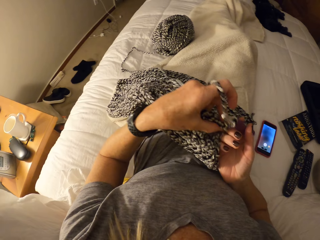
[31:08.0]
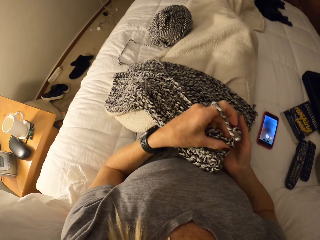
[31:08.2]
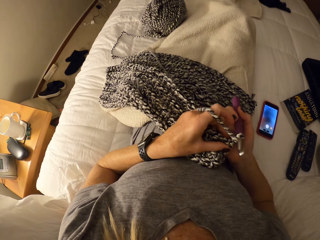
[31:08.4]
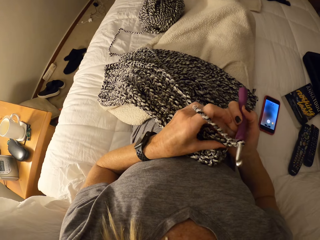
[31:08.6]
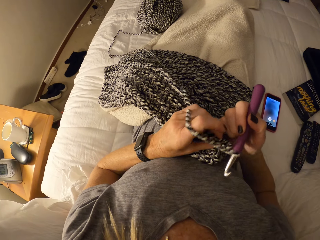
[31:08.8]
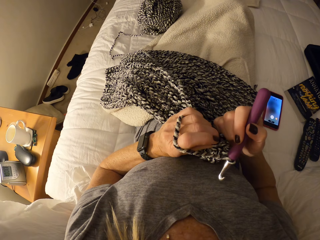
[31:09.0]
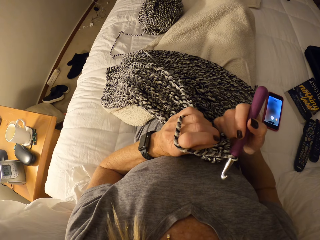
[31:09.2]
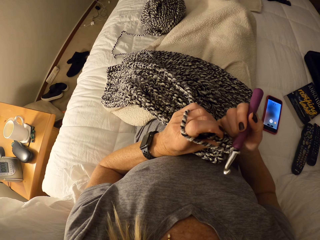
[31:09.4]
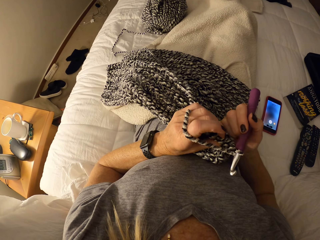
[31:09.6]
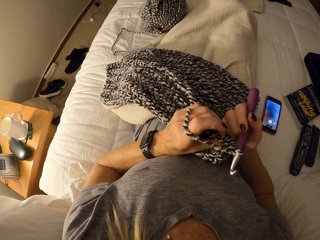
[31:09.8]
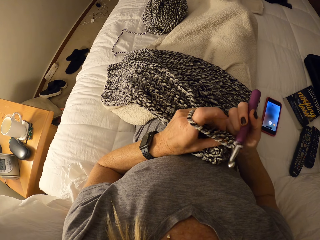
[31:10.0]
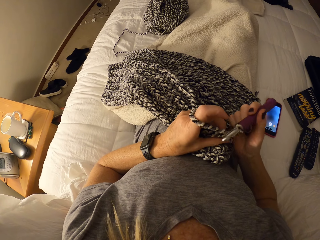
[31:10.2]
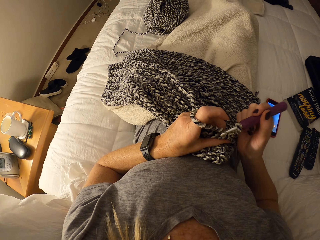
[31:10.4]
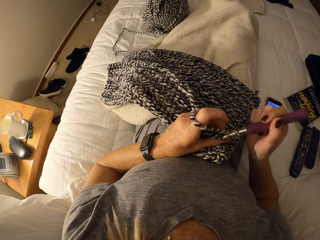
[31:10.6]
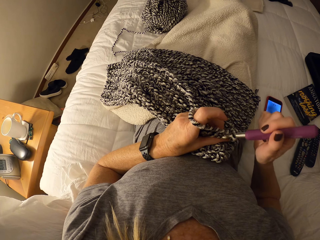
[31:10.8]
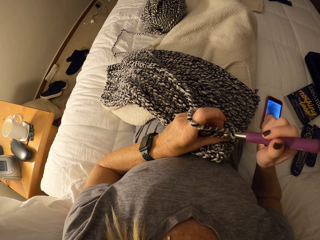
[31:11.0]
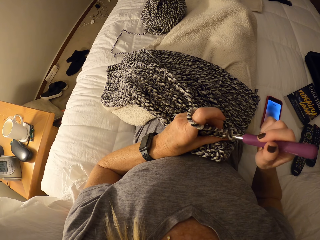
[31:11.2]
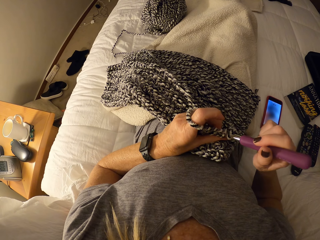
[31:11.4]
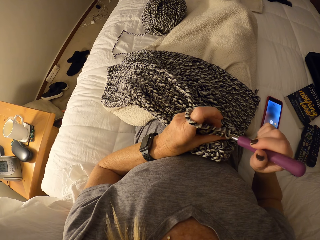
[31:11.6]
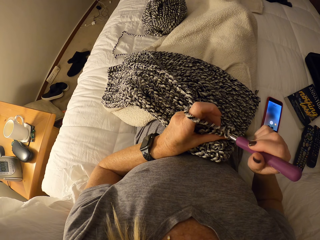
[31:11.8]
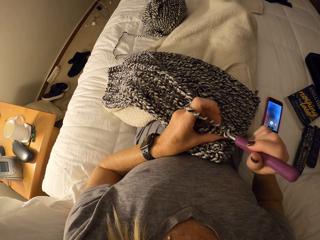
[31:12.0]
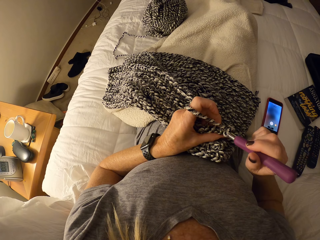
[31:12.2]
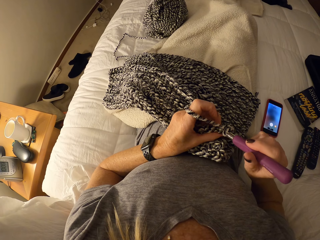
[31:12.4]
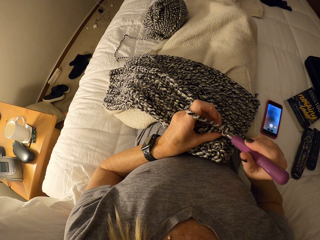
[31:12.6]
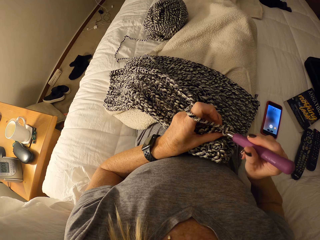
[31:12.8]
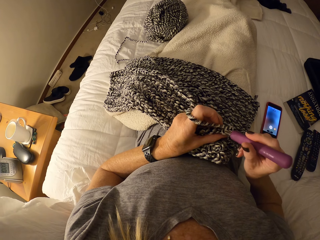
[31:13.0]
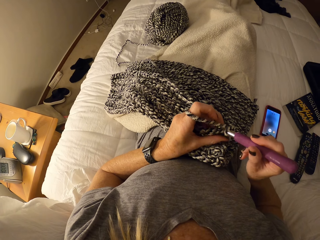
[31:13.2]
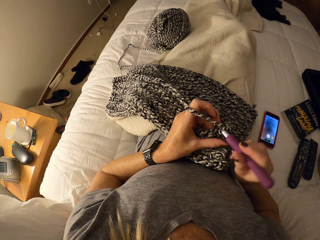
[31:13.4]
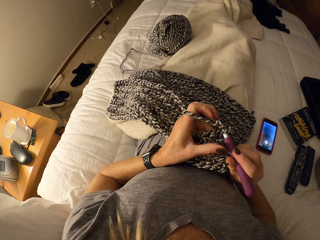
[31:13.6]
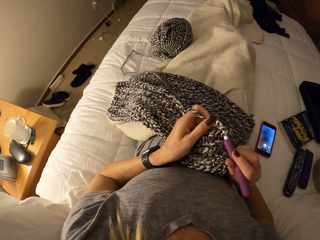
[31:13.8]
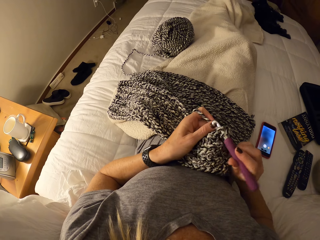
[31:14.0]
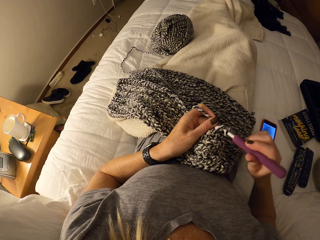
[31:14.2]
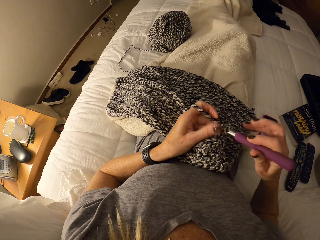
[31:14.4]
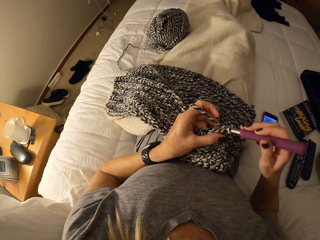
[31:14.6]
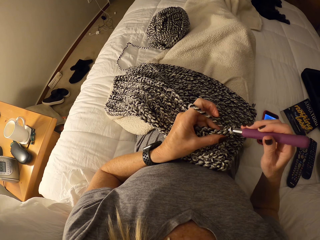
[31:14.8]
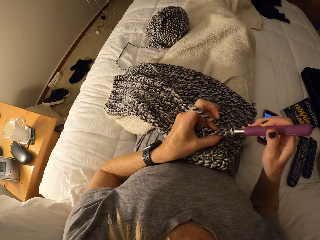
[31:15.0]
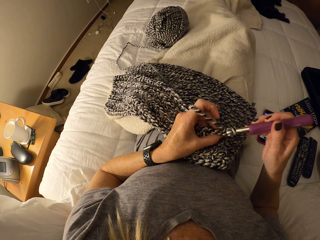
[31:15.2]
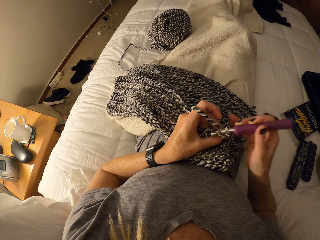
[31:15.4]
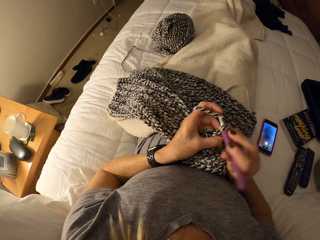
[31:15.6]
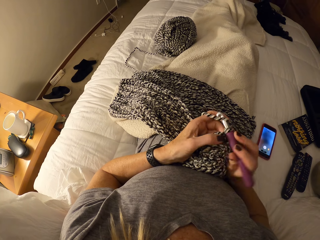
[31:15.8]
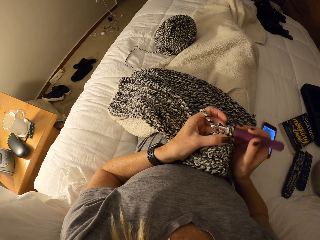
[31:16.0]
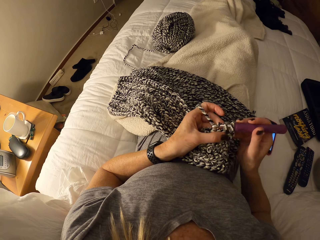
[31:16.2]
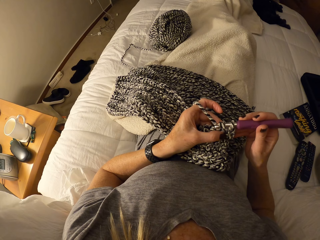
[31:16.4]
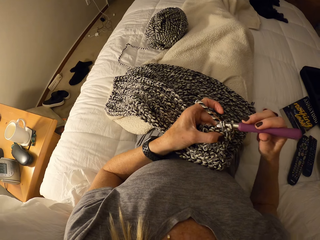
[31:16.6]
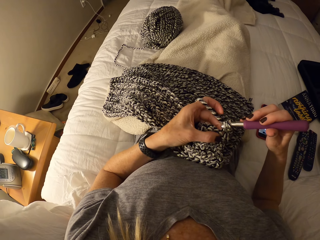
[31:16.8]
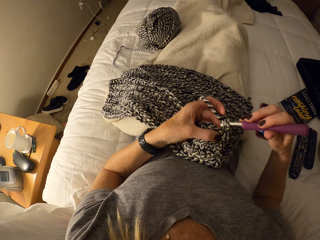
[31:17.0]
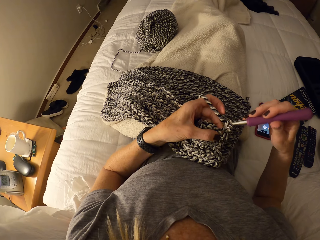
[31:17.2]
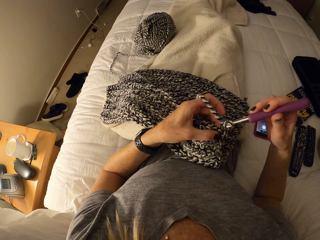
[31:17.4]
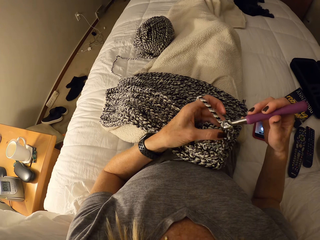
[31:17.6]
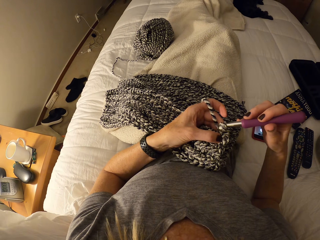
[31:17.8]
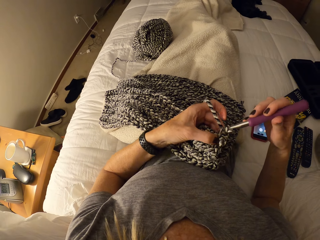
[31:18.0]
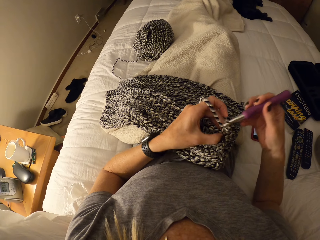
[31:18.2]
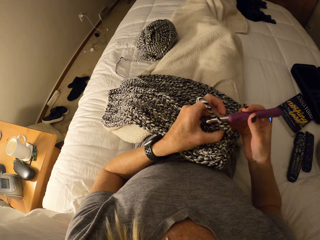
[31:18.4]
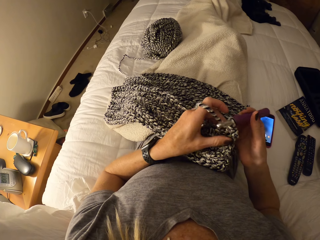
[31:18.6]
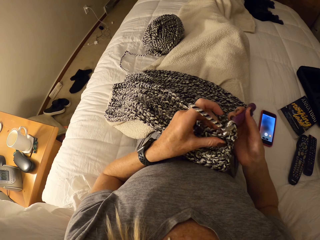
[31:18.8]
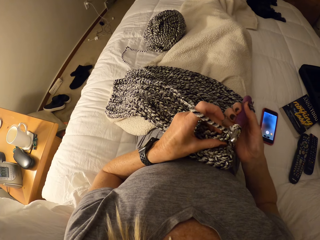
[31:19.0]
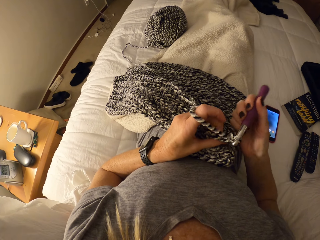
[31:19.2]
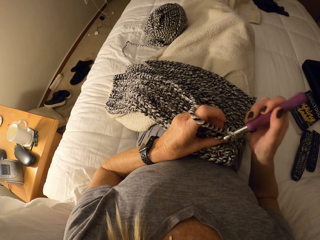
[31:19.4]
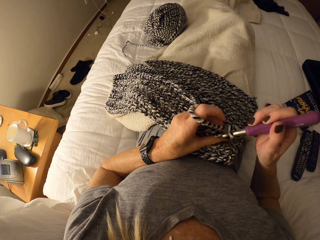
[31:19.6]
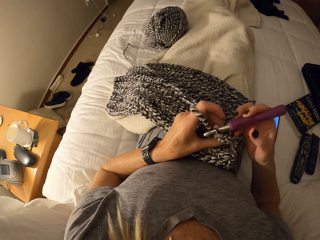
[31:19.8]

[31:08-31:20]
The camera wearer interlocks loops of yarn with the crochet hook.

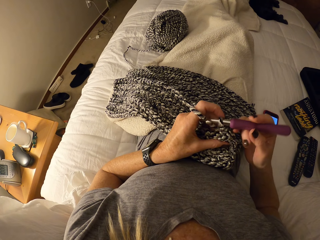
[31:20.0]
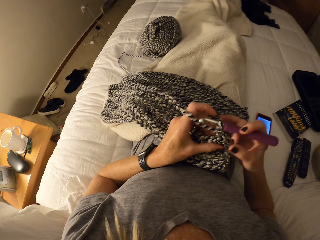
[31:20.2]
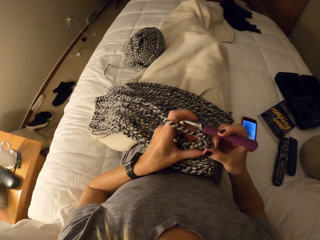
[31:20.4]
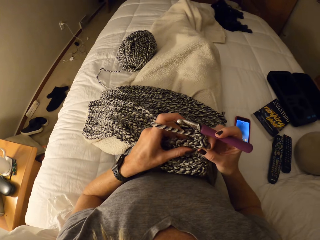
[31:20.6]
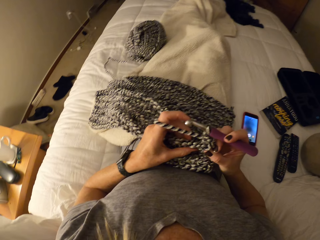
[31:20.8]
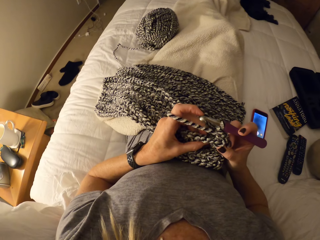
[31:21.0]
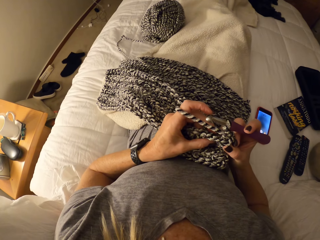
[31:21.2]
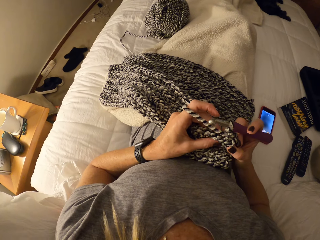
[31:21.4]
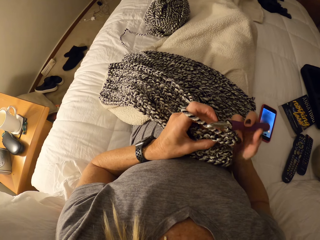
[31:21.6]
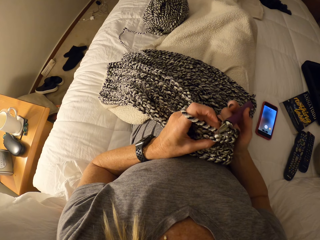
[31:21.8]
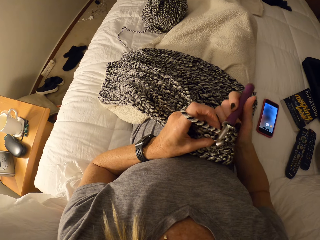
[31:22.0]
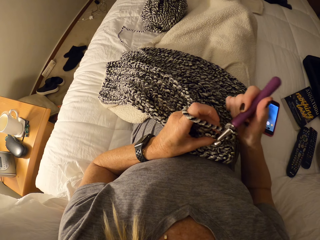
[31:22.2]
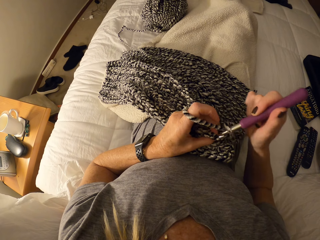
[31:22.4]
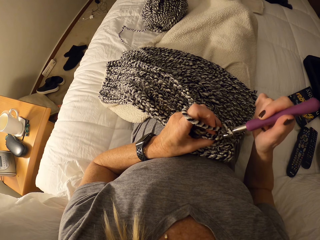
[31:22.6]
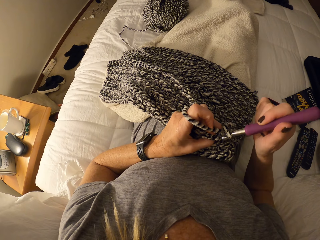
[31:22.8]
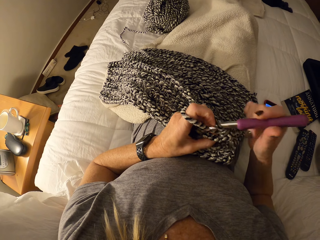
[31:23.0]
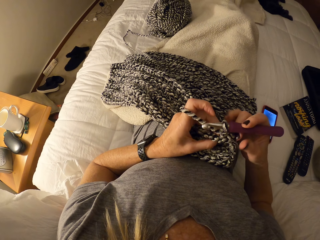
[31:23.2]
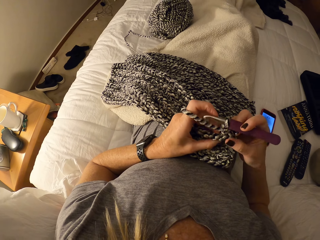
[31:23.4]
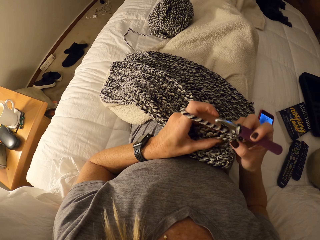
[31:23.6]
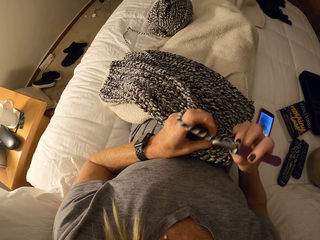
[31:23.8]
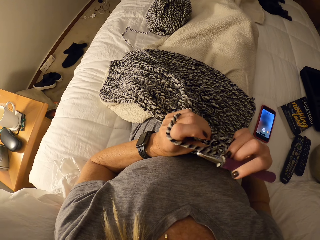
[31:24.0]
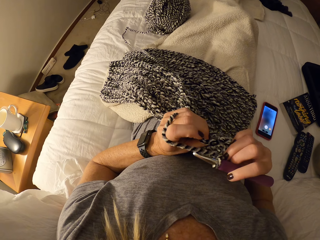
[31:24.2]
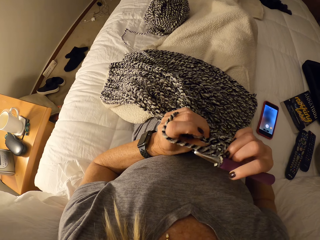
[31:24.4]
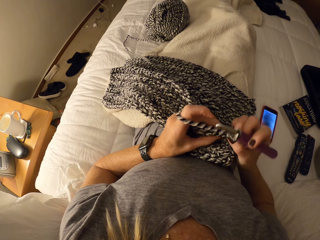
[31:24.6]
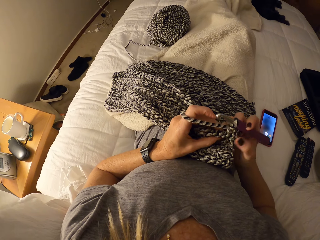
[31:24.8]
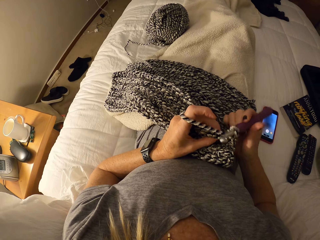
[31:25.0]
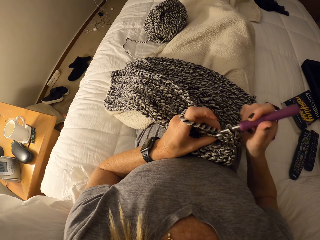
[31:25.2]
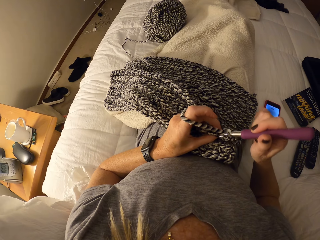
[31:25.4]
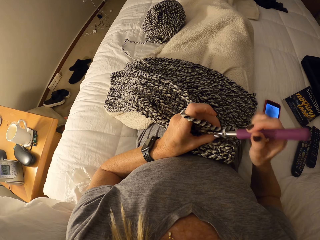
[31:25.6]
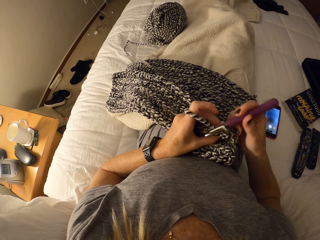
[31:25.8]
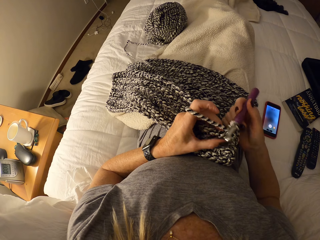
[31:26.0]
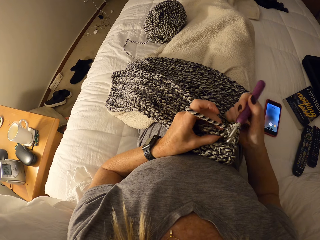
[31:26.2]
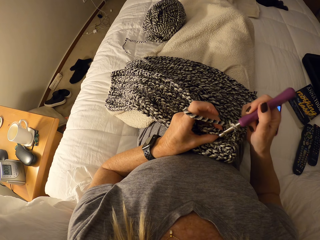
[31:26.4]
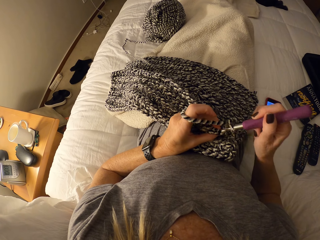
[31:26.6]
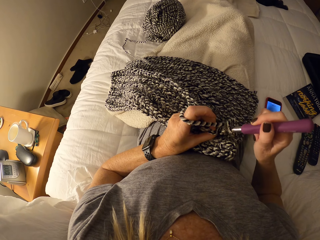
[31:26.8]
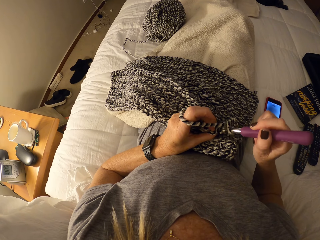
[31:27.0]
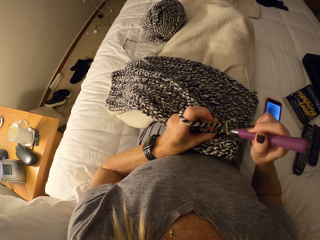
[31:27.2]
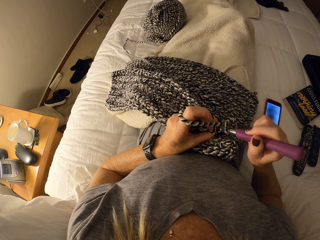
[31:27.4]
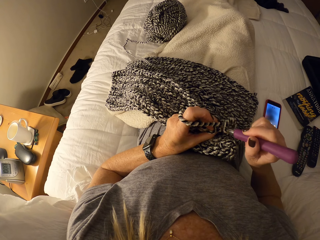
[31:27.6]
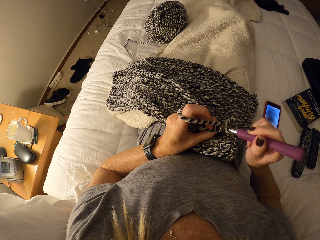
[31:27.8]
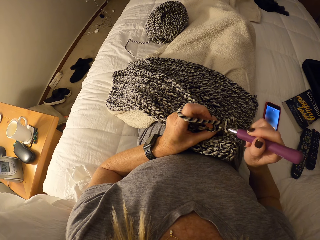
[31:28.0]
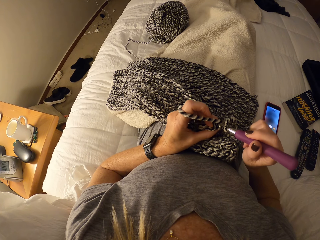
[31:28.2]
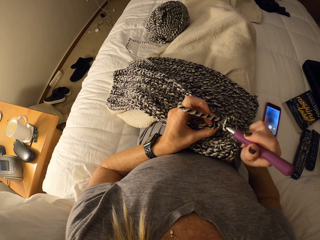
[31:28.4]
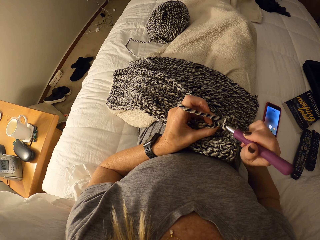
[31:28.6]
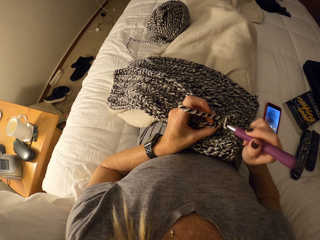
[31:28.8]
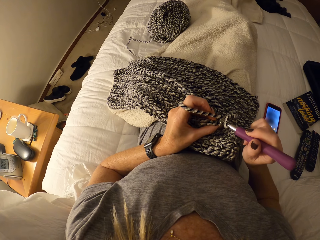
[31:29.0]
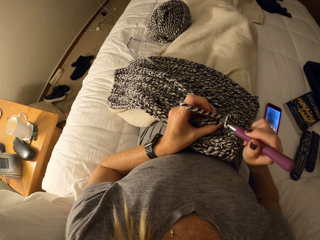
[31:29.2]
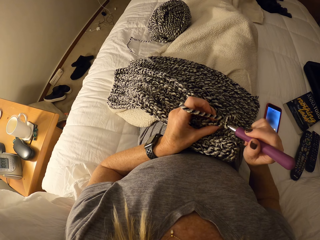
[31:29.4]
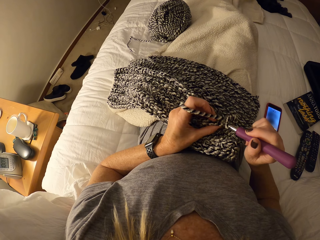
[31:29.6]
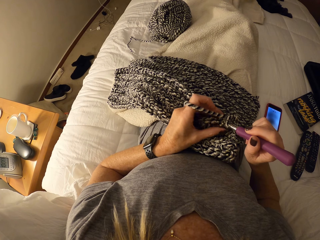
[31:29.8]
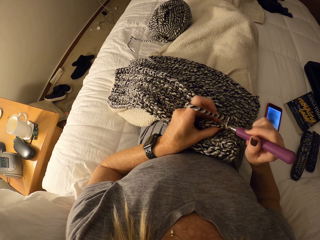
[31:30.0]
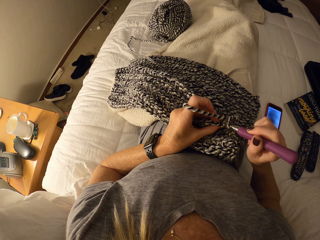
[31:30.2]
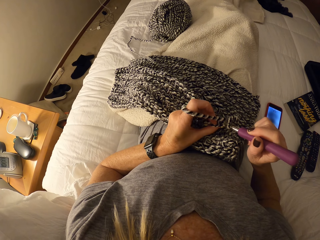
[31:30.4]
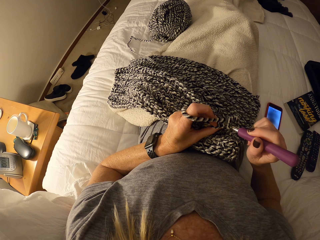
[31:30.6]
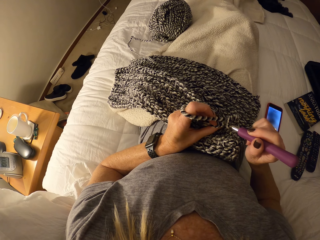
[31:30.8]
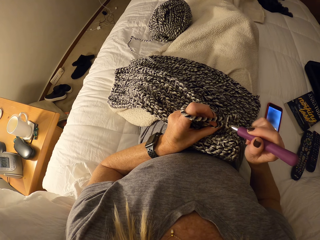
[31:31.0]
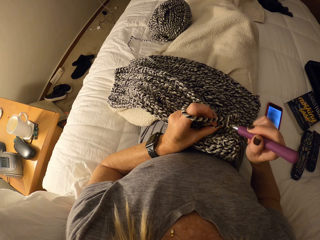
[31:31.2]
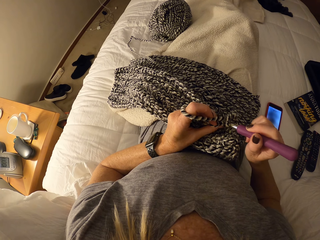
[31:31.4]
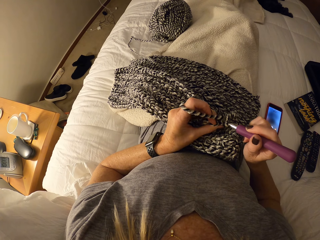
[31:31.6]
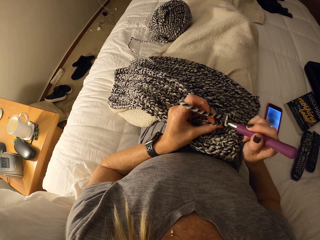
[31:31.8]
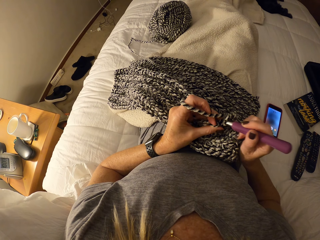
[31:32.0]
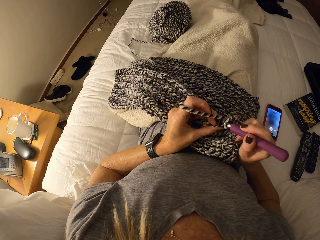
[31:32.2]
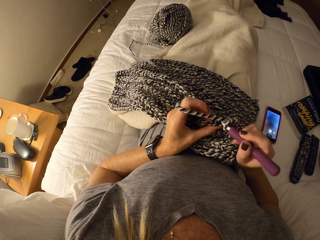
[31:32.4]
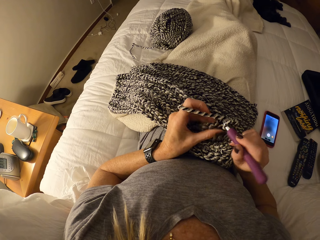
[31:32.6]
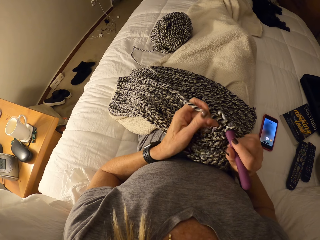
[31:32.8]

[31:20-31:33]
The camera wearer checks the fabric.
